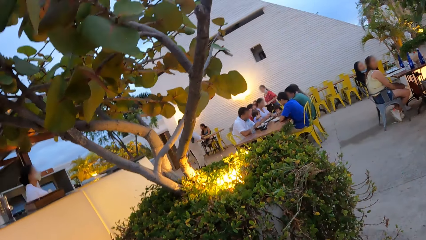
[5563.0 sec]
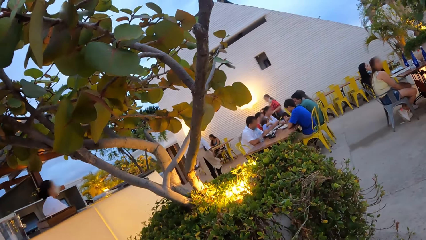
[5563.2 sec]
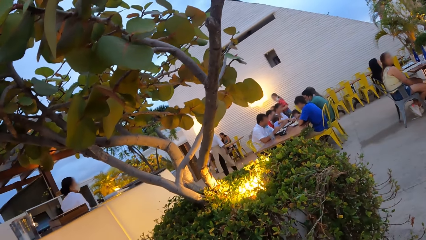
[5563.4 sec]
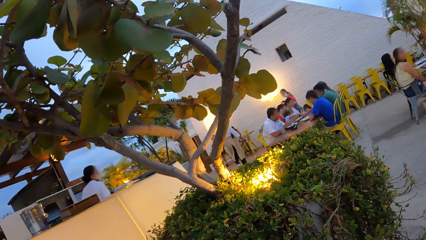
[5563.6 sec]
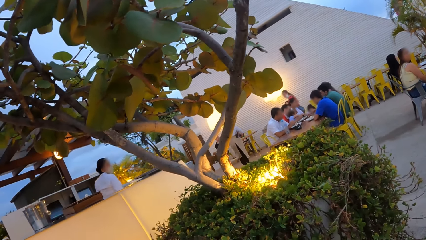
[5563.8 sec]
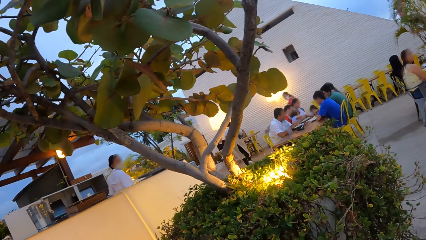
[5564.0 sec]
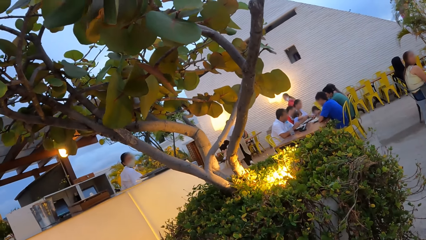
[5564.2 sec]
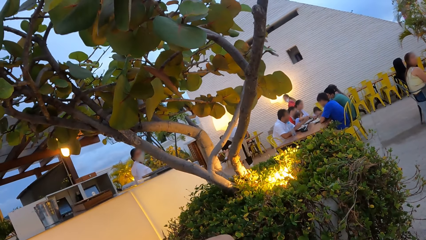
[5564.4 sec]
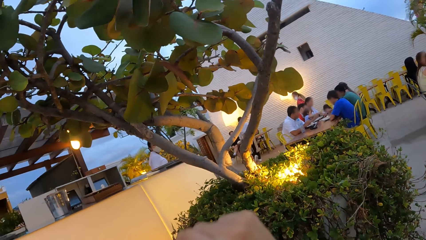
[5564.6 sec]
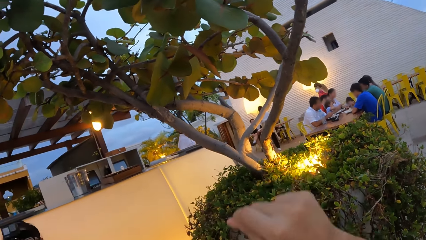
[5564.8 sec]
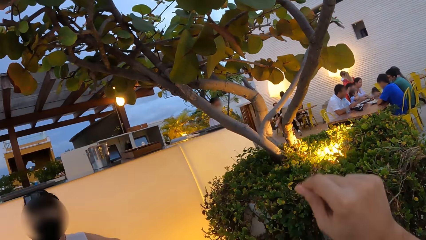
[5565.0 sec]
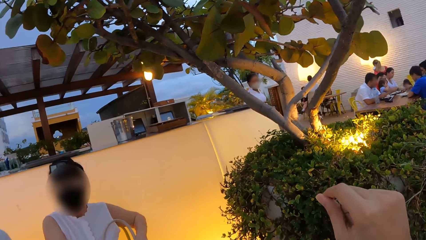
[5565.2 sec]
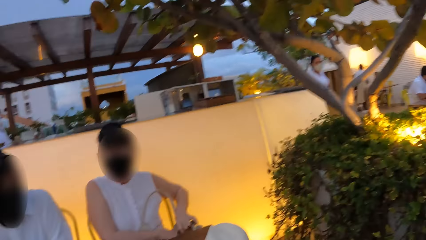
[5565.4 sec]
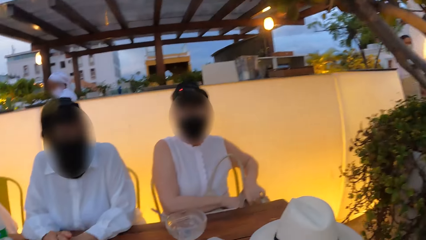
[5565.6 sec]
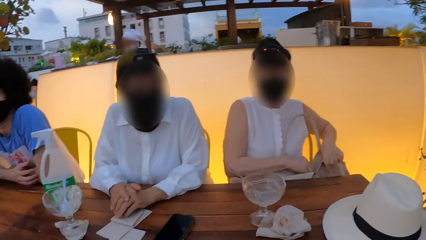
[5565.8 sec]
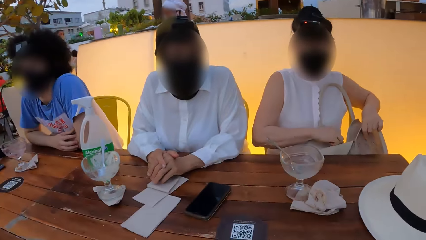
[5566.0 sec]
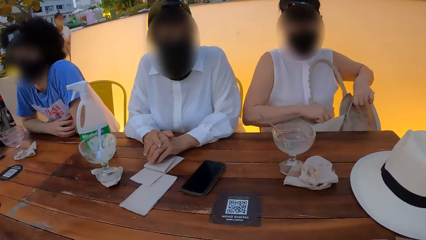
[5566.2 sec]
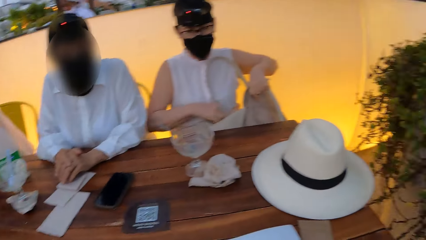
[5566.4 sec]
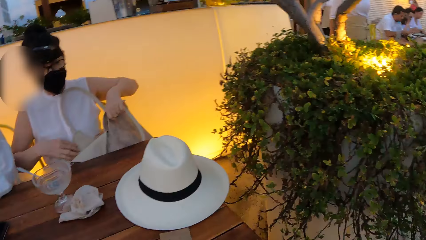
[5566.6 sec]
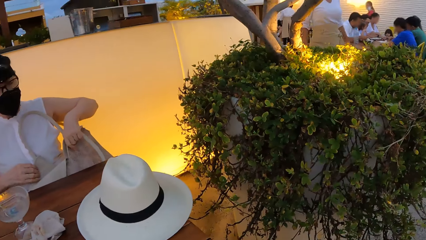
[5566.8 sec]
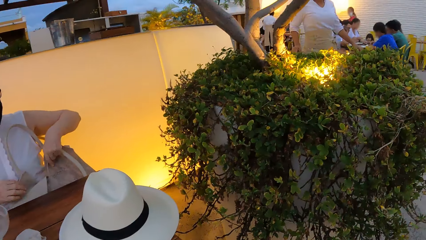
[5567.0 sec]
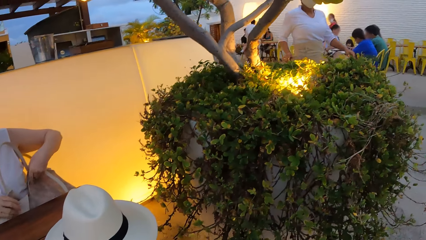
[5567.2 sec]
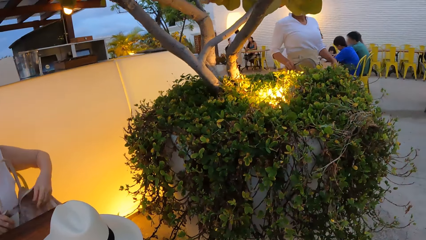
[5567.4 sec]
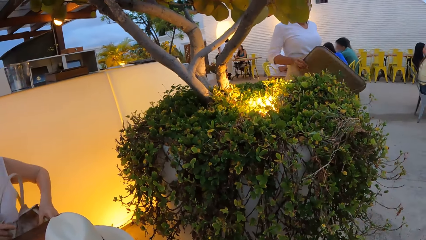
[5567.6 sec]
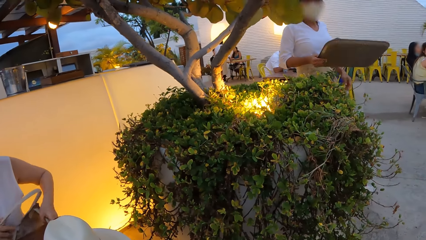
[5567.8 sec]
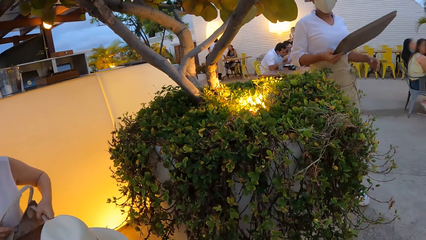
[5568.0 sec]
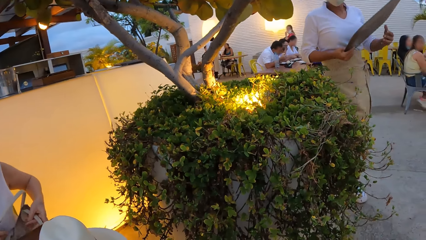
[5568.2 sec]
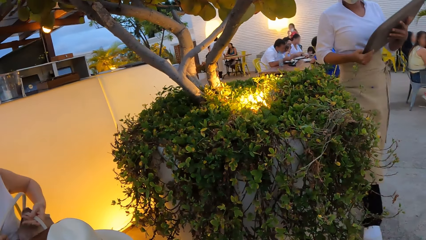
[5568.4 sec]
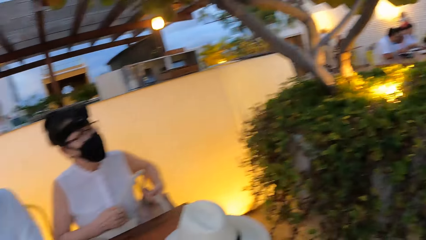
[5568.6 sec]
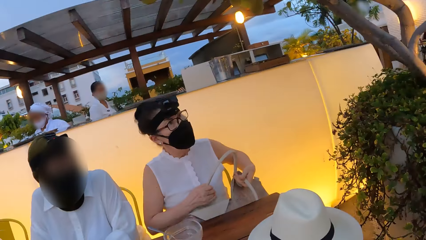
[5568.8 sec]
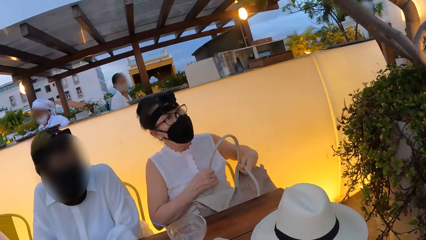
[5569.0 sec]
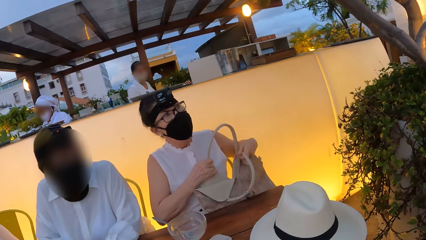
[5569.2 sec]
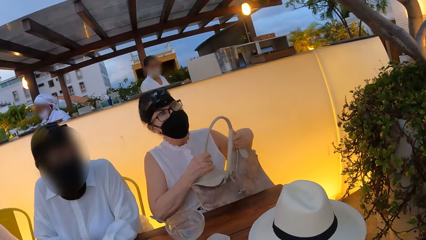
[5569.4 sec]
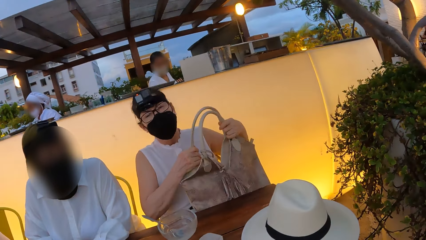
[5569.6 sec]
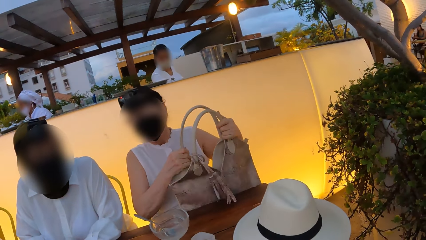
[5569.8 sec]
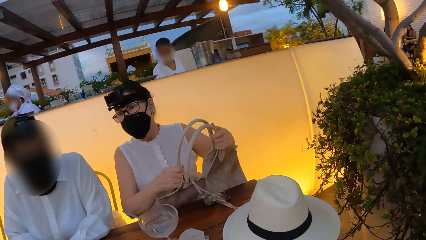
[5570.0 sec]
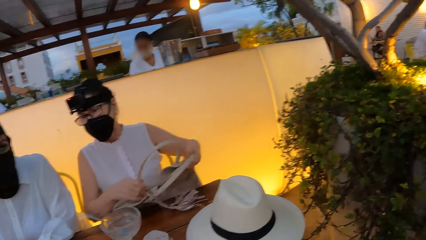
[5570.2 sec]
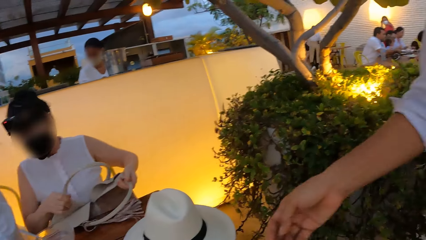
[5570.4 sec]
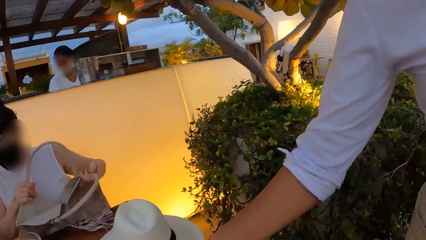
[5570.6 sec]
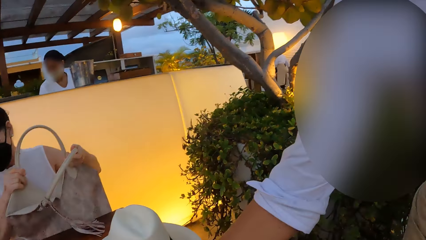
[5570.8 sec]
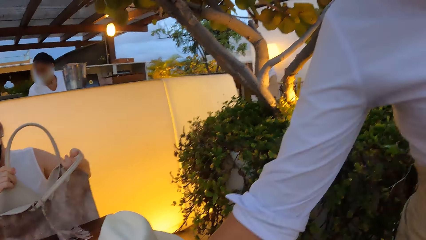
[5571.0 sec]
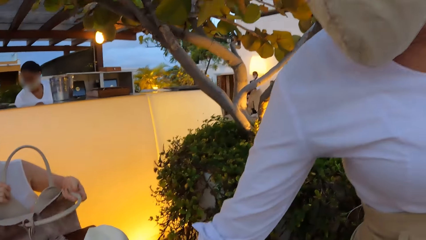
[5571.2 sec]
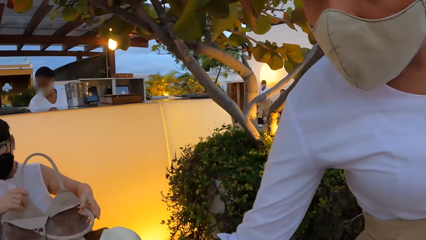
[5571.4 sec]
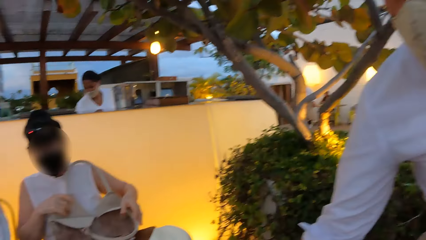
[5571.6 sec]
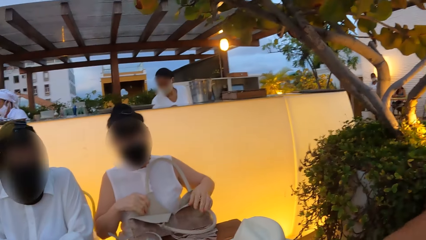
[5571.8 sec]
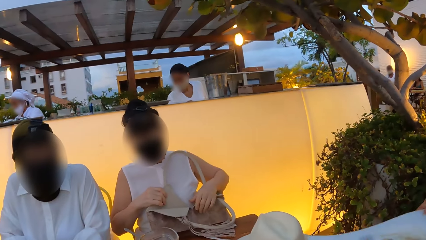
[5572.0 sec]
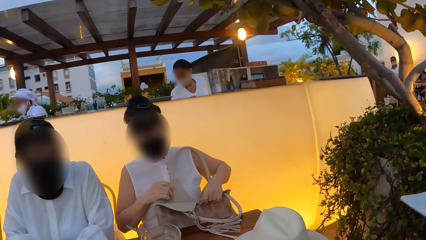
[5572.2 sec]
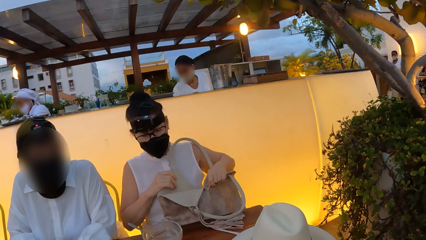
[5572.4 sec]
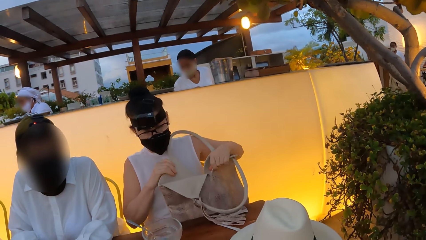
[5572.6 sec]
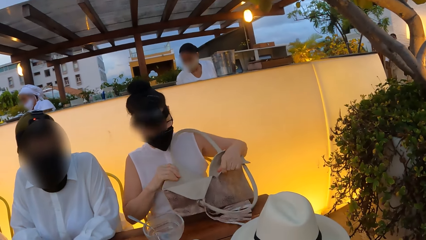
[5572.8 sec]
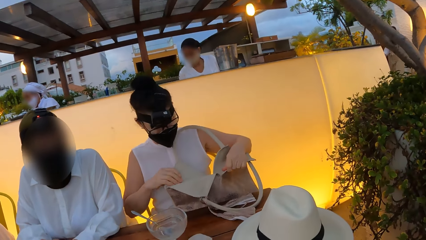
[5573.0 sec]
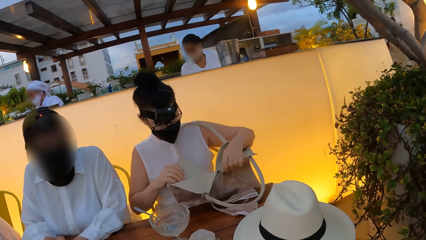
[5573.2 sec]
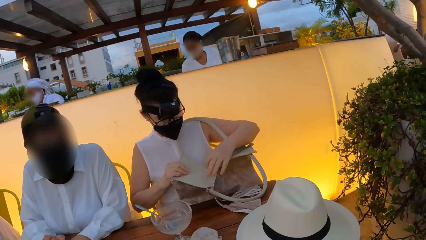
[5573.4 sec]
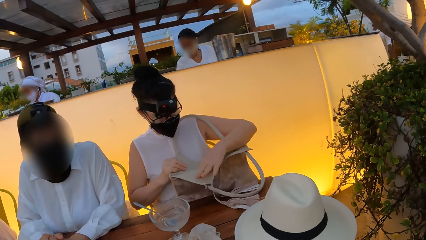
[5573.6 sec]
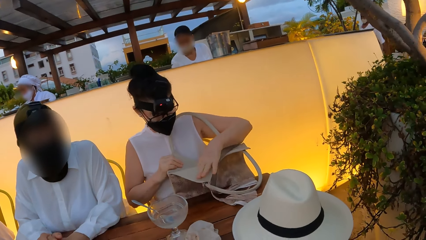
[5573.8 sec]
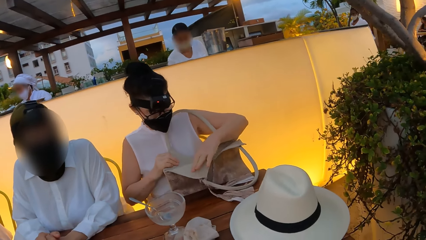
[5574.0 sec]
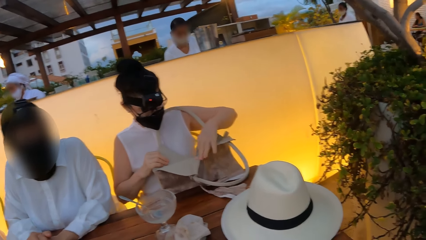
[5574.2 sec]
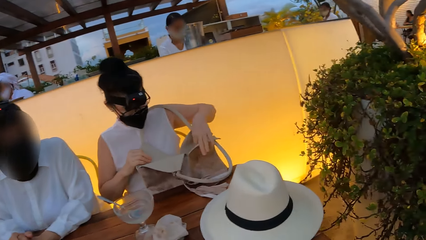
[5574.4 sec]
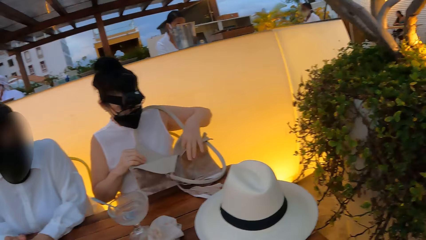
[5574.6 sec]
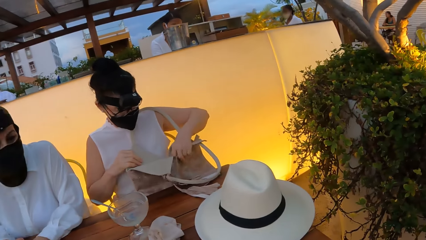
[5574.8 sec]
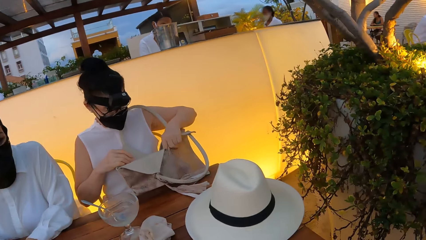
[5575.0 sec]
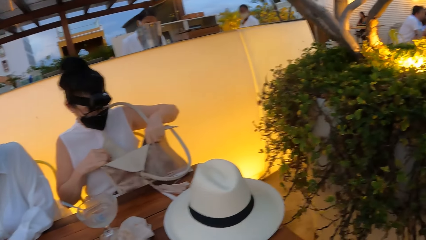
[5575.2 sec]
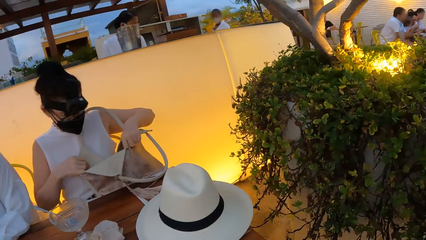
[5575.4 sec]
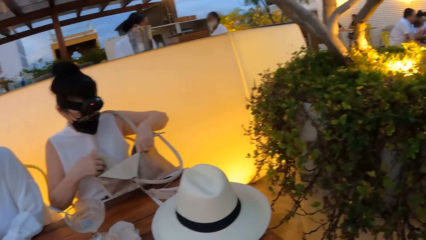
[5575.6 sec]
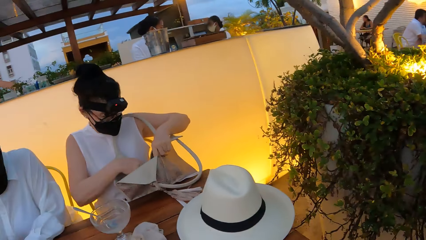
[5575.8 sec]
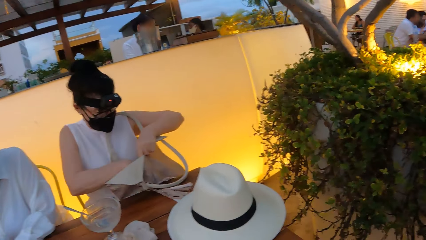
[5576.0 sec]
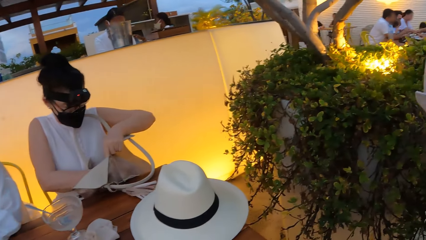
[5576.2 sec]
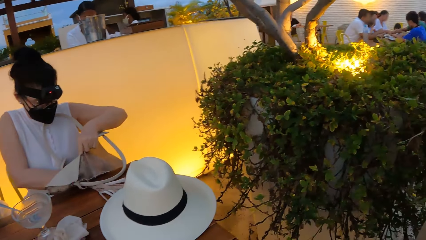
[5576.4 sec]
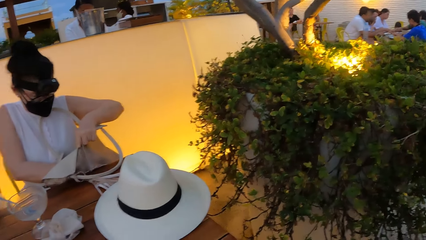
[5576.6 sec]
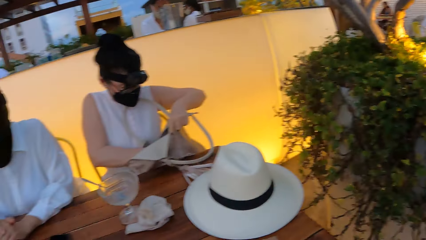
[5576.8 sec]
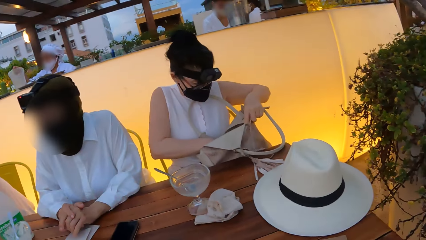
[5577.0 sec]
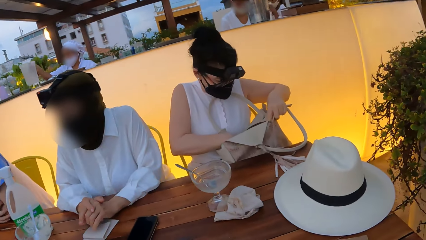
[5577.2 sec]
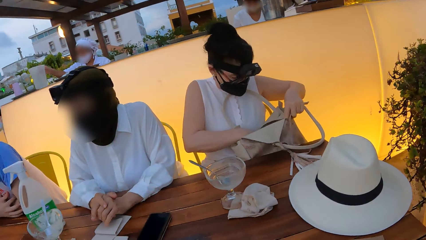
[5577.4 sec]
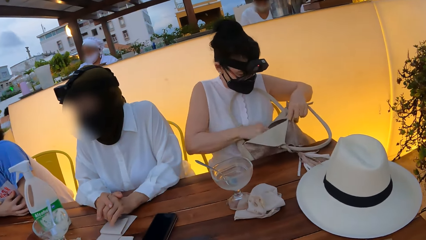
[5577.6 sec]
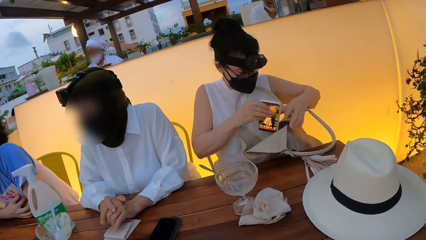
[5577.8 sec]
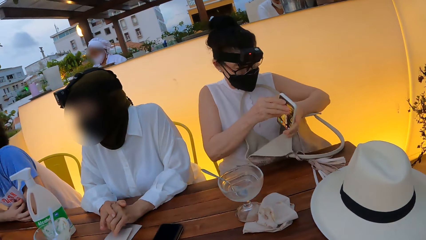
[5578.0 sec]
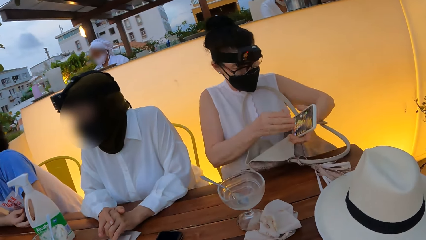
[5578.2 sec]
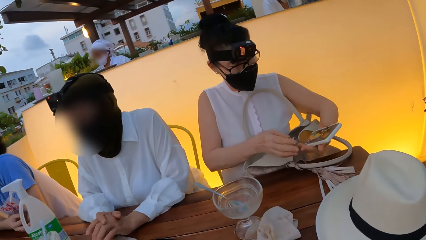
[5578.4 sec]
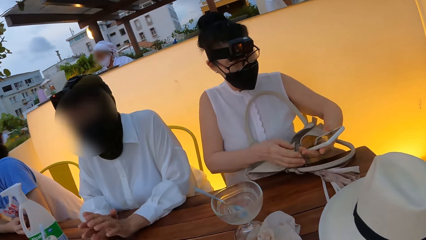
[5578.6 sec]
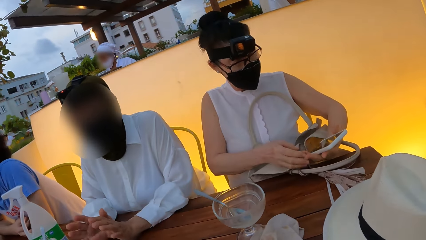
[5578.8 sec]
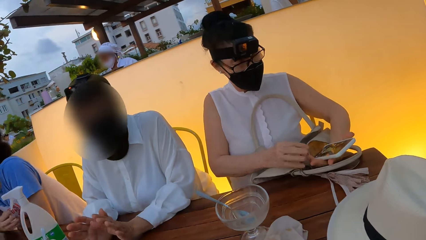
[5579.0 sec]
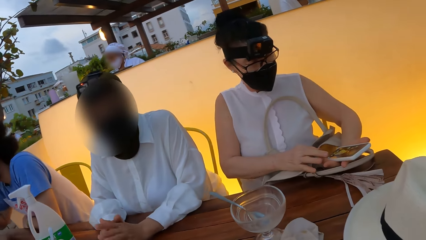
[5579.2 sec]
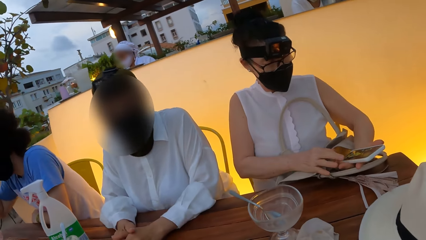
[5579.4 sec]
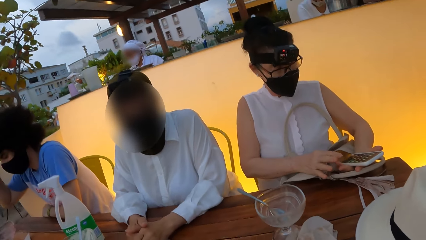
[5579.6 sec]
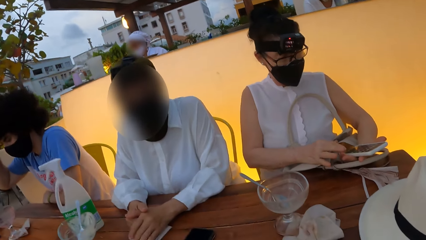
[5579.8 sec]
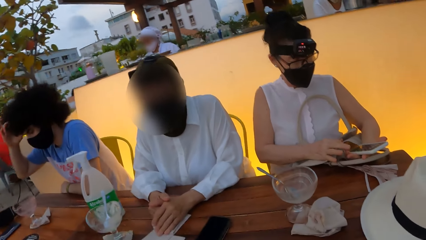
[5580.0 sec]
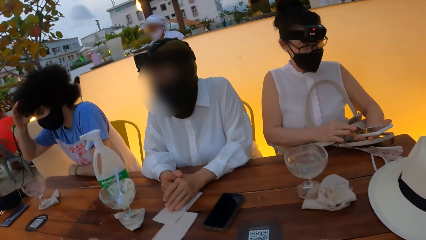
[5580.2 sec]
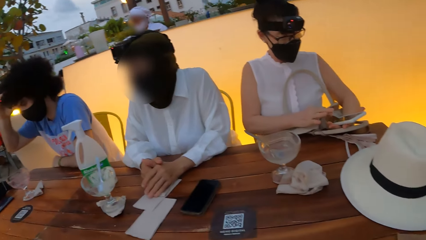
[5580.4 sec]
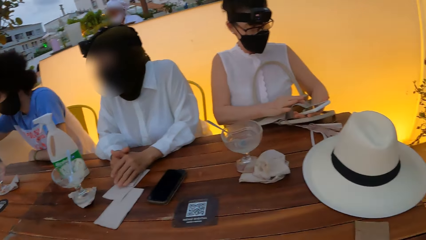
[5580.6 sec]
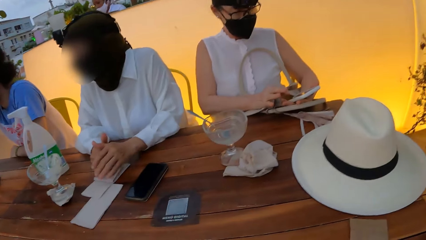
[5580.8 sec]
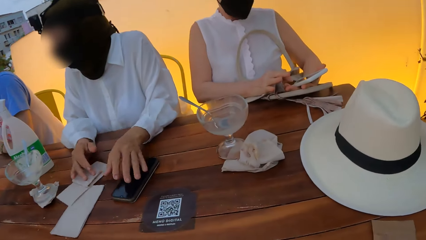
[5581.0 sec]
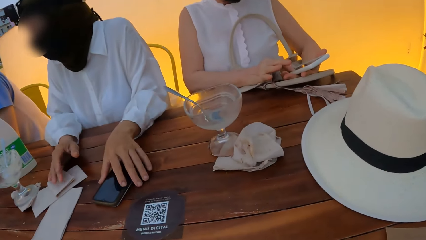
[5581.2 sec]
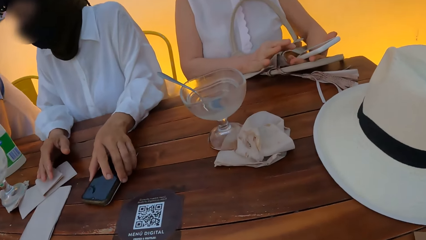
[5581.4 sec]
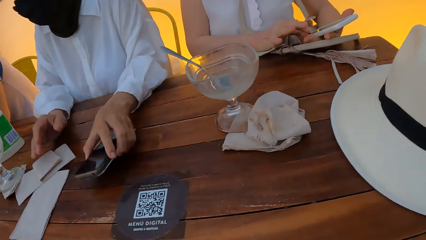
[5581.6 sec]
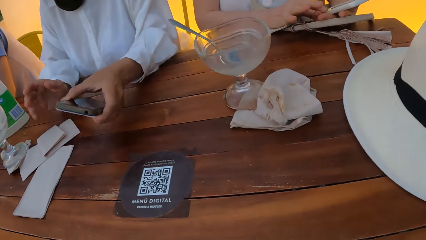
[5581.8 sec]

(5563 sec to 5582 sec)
The camera wearer interacts with the cashiers. The cashier picks up a paper on the table. A woman uses her phone.
